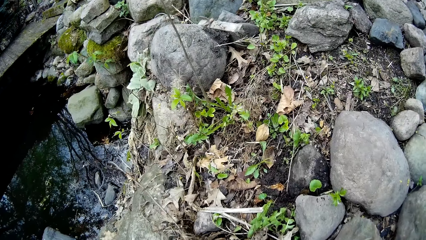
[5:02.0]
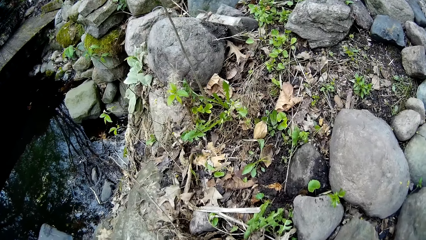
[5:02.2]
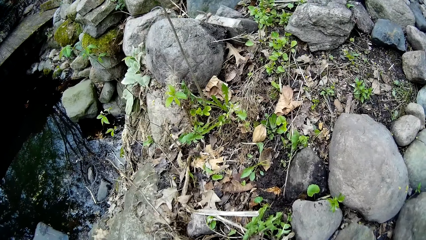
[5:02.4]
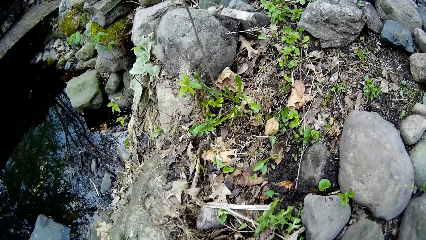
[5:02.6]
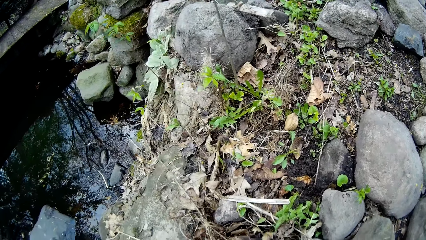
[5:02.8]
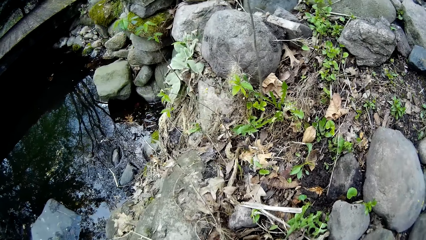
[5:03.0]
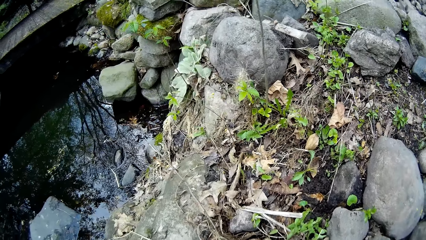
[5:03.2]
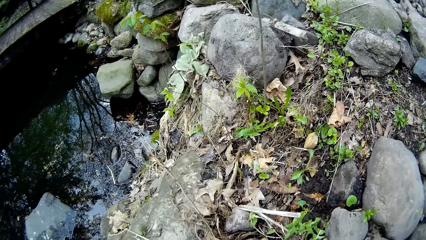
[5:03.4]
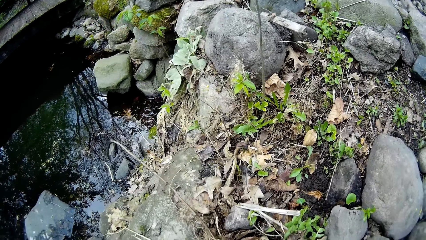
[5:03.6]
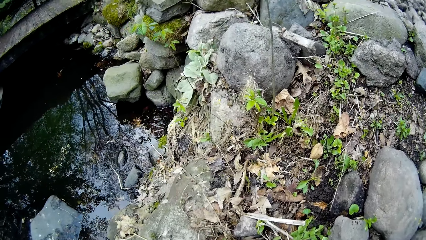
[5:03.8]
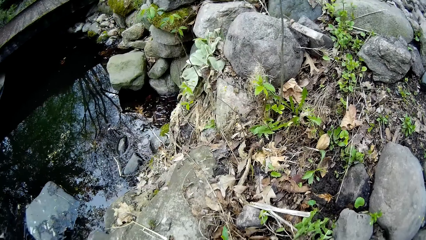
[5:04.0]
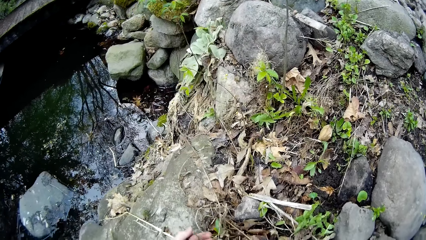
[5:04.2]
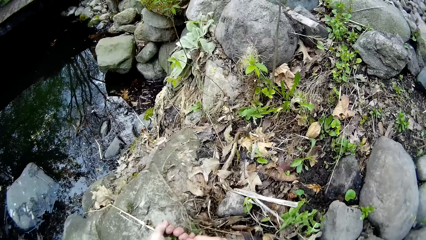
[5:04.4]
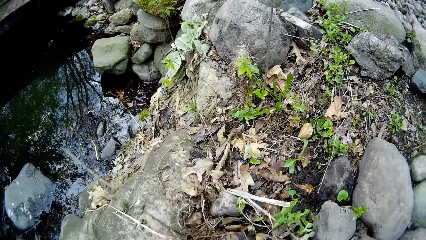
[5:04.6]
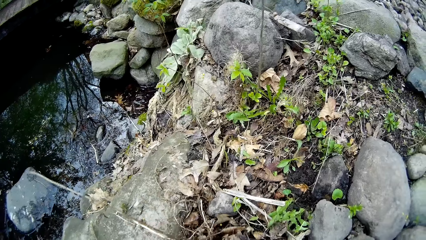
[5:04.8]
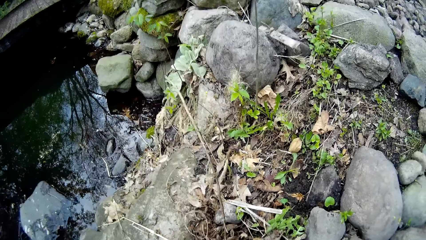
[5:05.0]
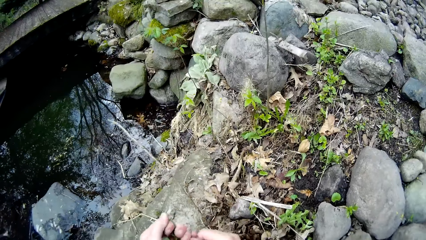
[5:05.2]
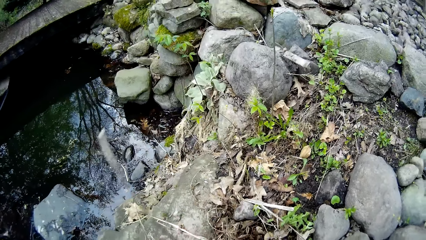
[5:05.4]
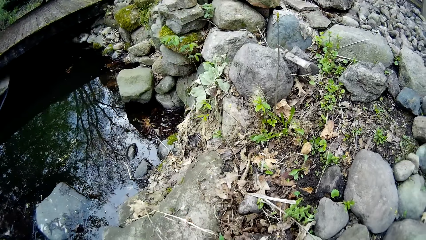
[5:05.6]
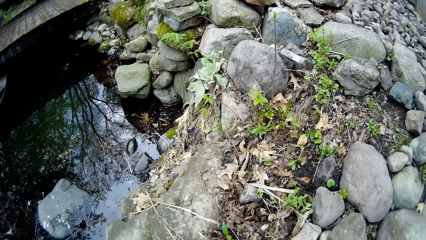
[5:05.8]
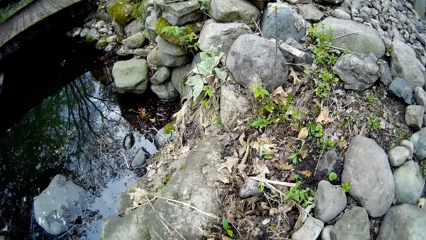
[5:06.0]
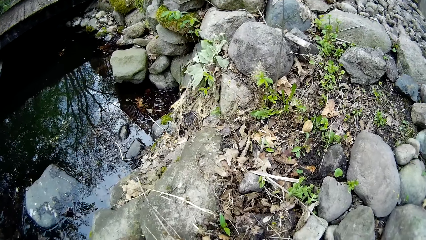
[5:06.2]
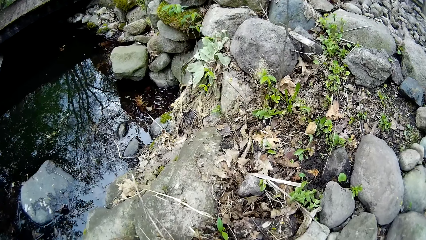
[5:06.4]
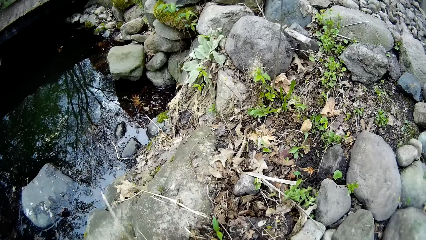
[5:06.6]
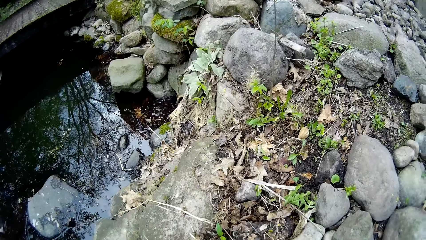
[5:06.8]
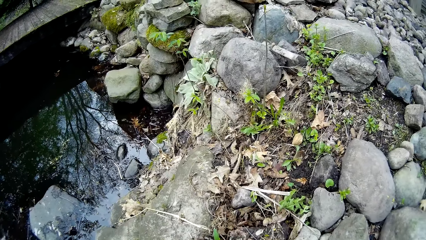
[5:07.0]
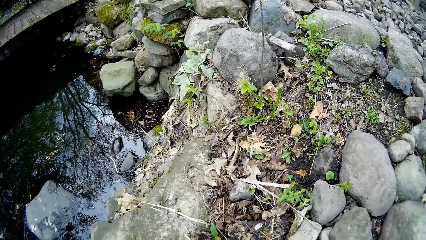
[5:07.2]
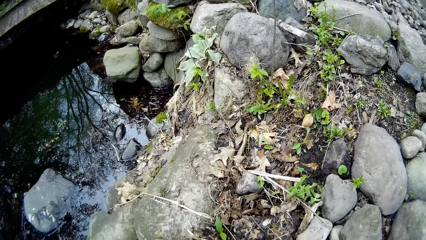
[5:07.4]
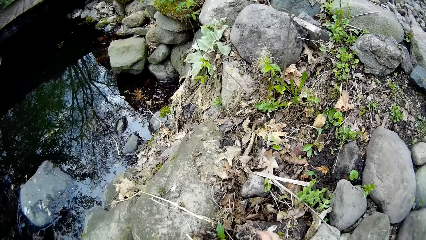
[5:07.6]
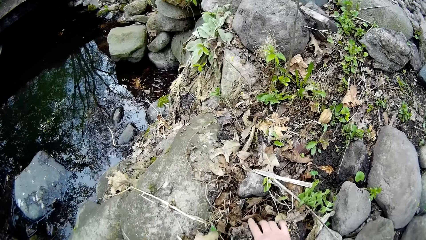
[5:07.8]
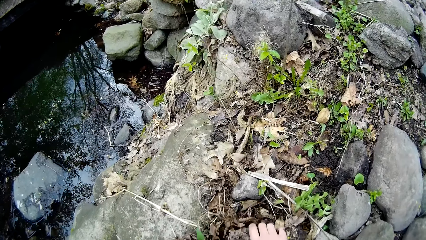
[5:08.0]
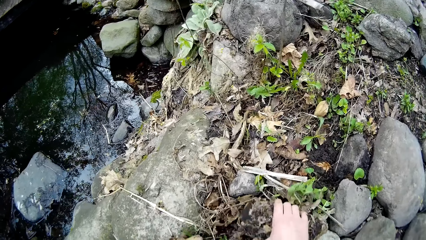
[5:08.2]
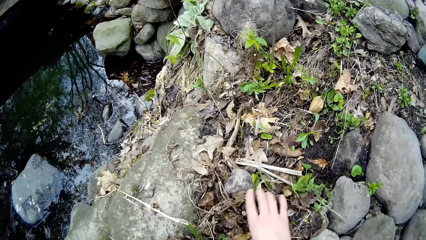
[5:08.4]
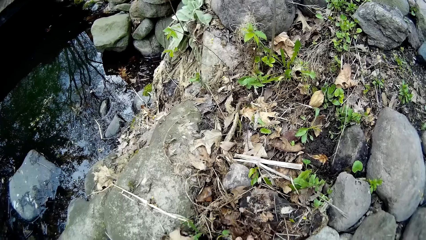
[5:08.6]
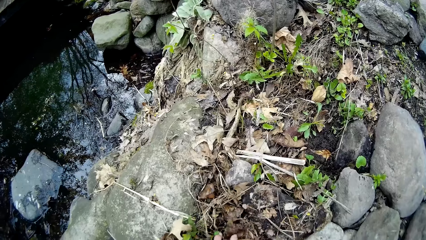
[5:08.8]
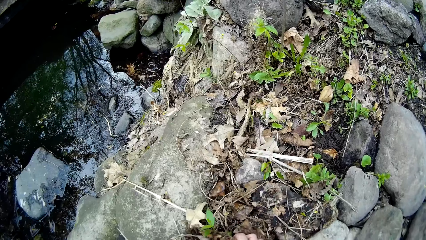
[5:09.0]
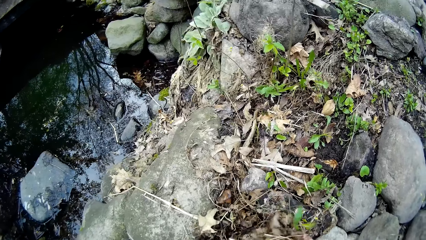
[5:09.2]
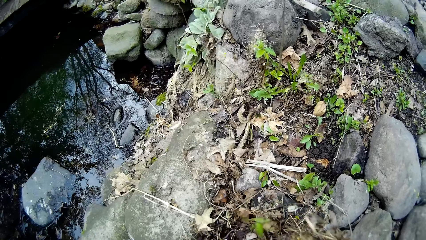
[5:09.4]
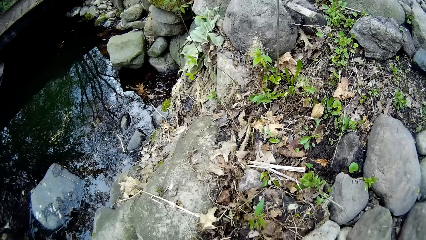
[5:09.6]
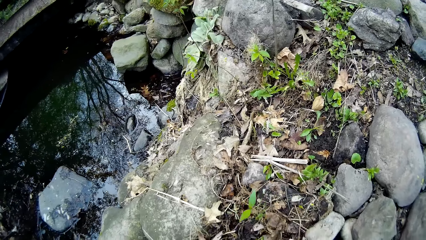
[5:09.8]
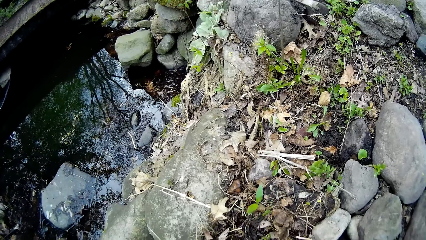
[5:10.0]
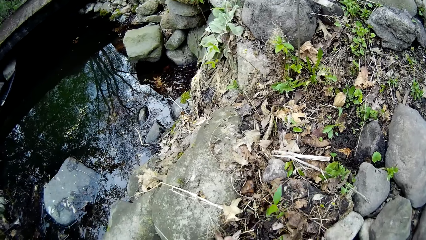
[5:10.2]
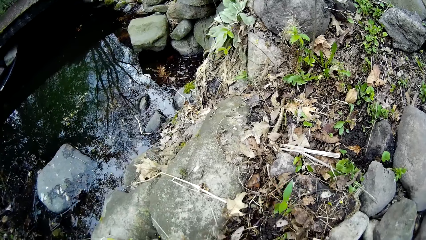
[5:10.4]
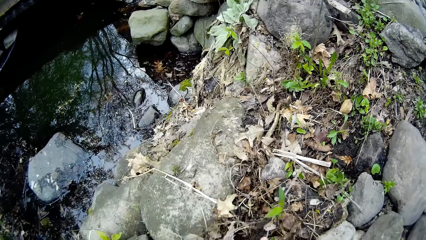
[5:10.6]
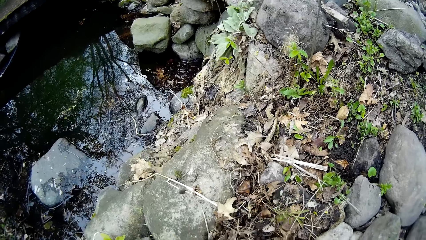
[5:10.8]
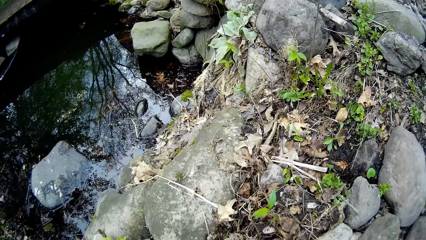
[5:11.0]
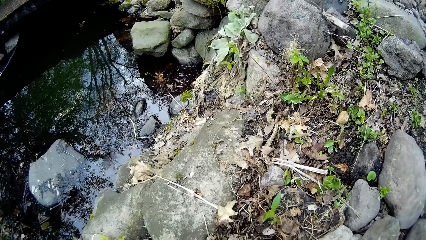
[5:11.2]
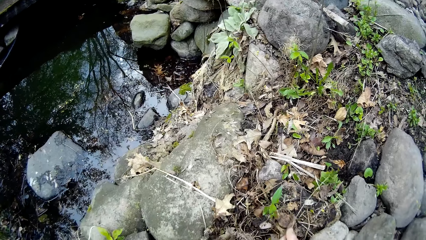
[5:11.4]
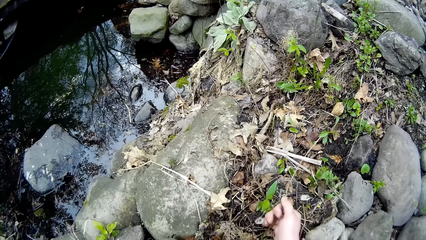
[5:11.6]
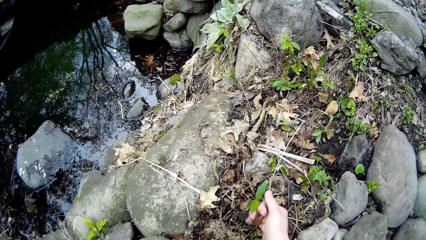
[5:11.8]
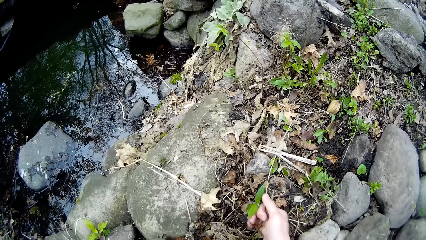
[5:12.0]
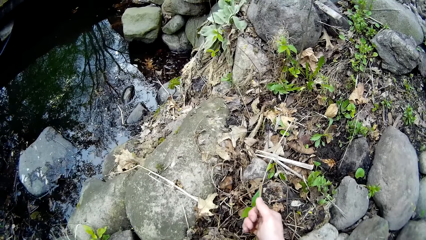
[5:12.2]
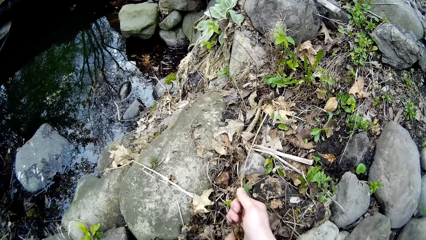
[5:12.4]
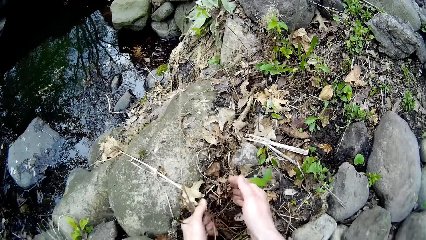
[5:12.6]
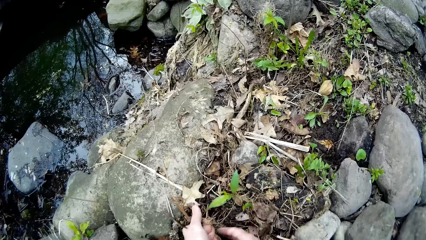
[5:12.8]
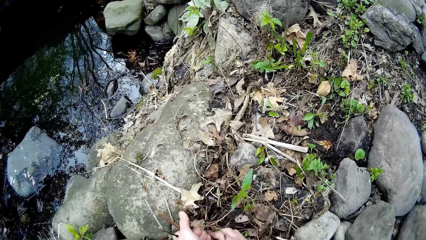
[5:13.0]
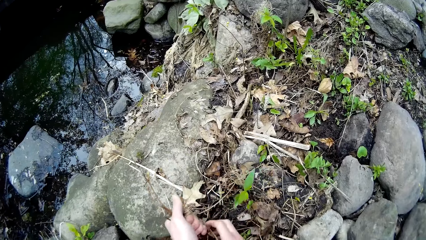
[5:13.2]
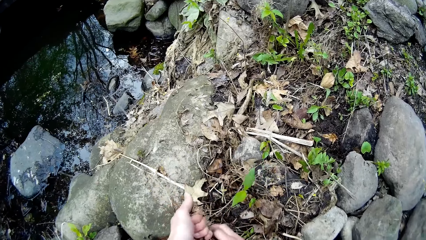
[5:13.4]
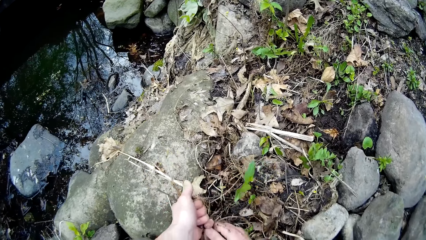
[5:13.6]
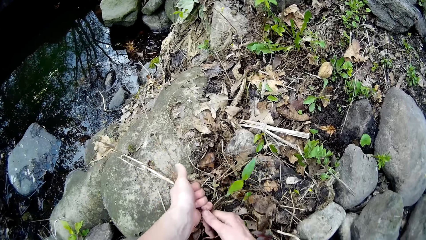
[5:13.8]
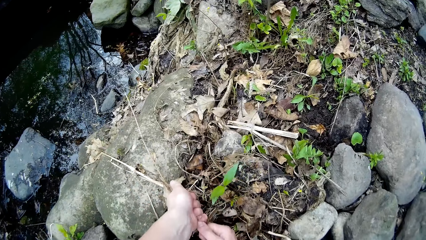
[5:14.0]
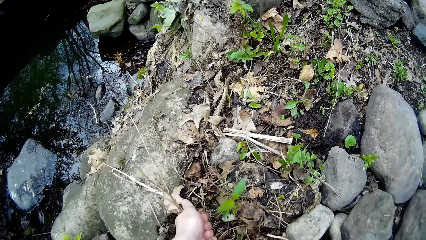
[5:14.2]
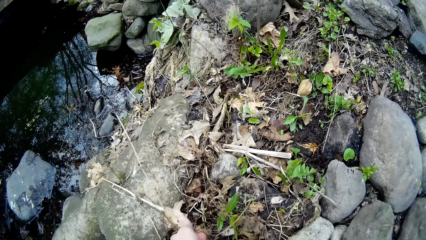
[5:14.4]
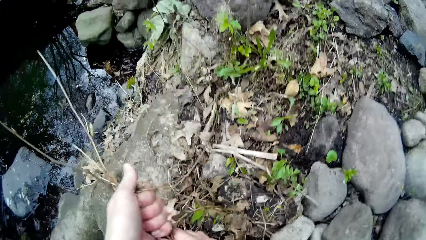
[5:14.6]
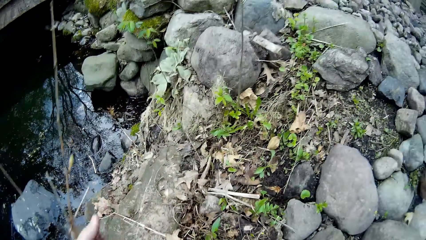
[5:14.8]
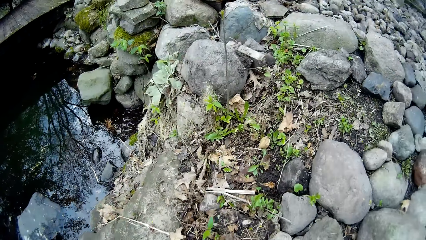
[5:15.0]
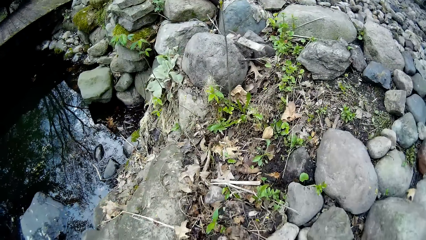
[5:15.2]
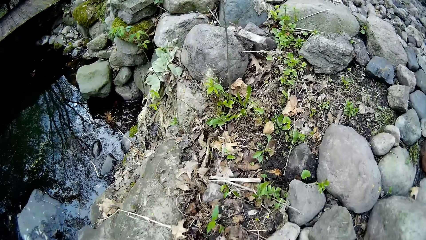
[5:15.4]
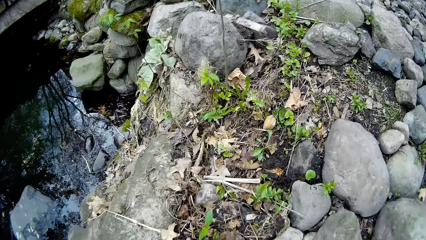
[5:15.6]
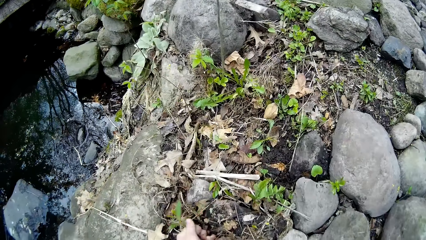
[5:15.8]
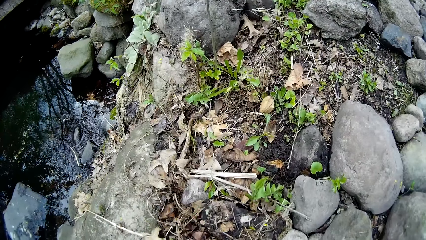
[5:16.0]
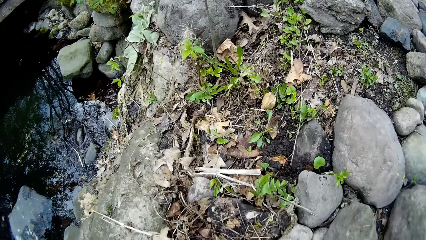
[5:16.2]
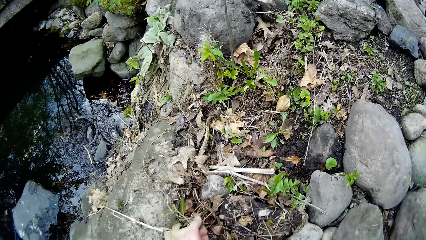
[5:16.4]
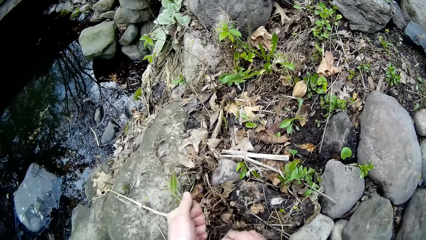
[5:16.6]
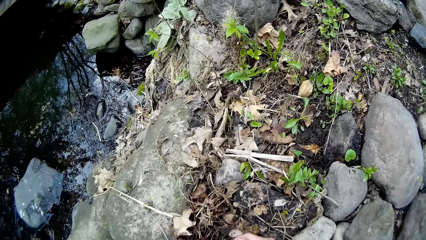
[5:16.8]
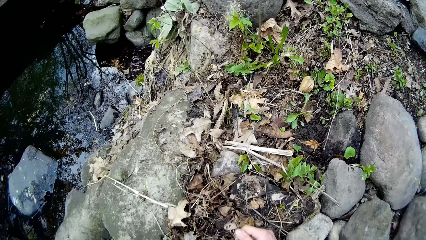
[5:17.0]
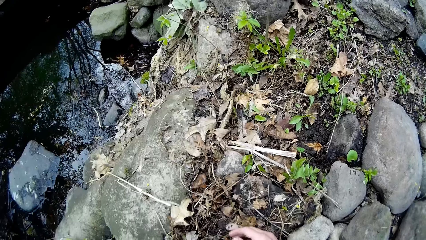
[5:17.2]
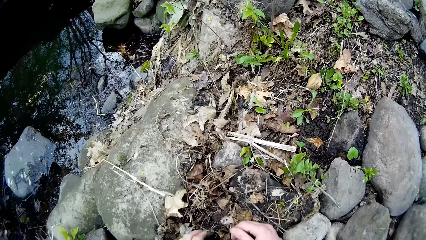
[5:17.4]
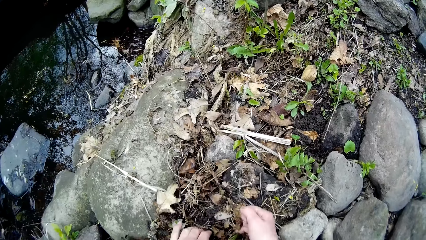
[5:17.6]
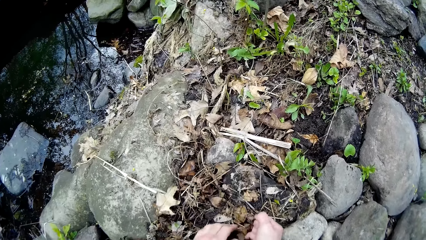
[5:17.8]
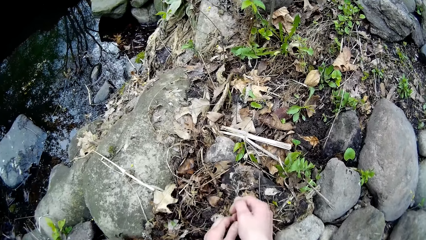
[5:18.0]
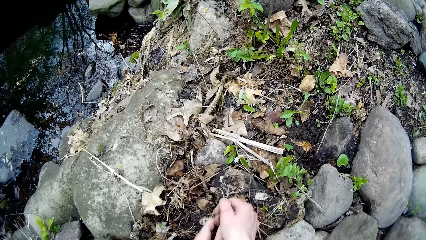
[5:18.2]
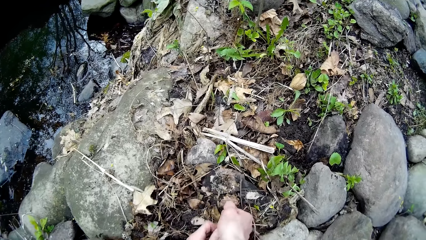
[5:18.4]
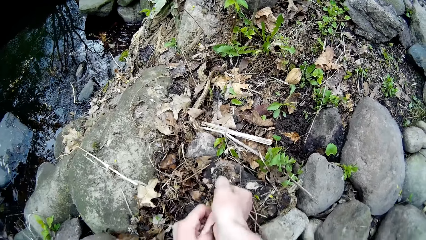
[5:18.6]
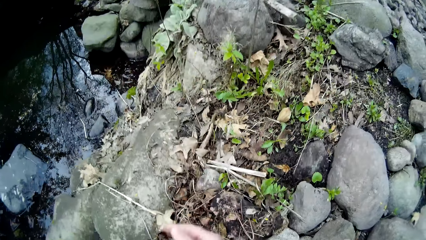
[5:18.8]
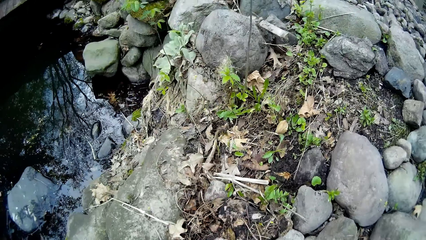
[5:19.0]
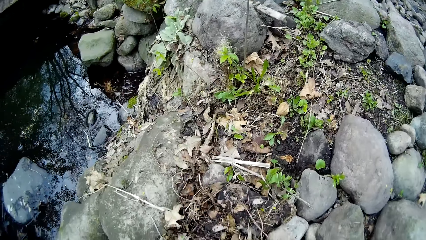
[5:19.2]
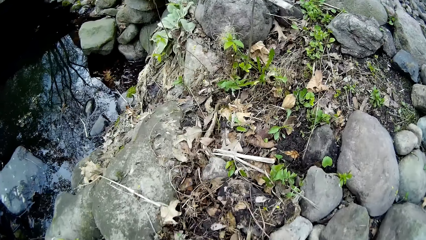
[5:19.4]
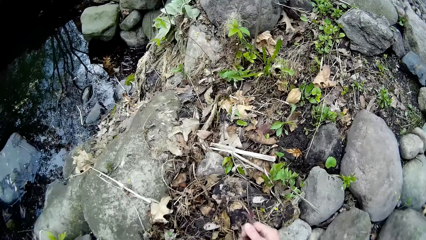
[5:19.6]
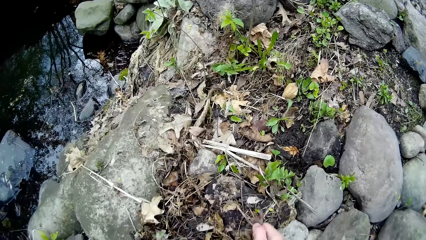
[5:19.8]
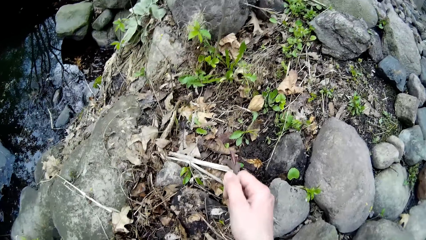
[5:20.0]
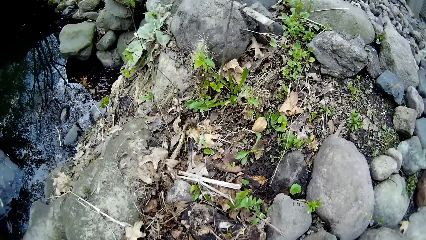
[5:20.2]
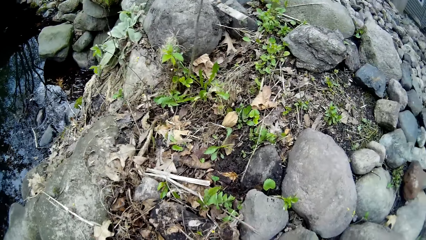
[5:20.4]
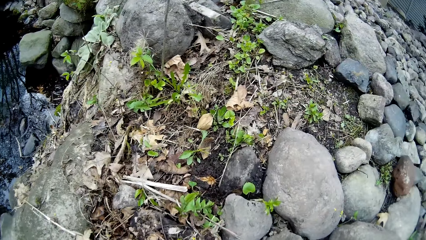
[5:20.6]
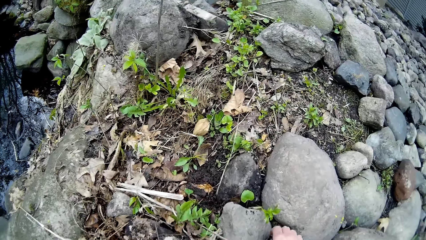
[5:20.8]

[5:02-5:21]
The camera wearer adjusts dry leaves and twigs on the ground. She adjusts a stone. She picks the stone from the shrub with her right hand and drops the stone on the shrub with her right hand. She packs dried grasses from the shrub with her right hand. She adjusts dry leaves and twigs on the ground. She pulls out weed from the shrub with her hands. She pulls out weed from the shrub with her left hand. She pulls out weed from the shrub with her hands. She pulls out weed from the shrub with her right hand.
